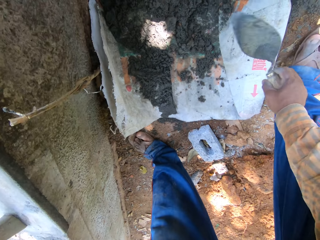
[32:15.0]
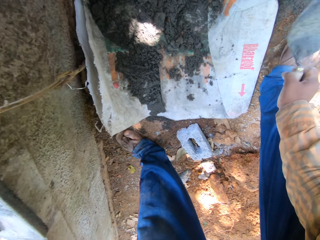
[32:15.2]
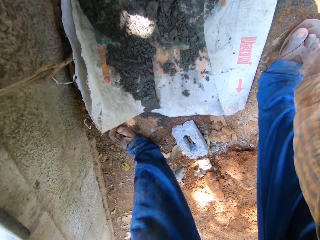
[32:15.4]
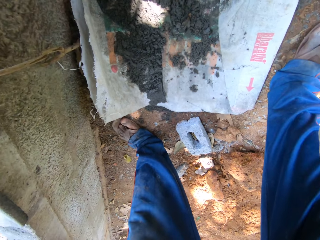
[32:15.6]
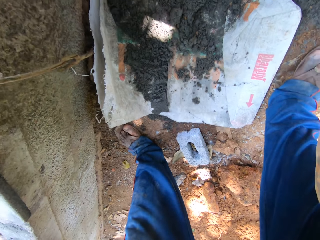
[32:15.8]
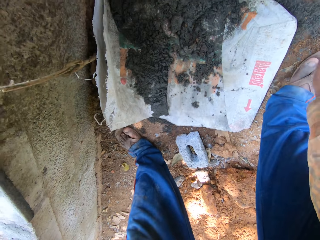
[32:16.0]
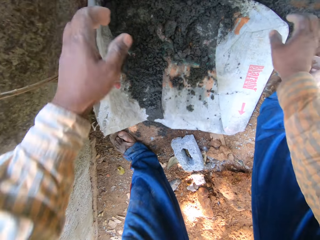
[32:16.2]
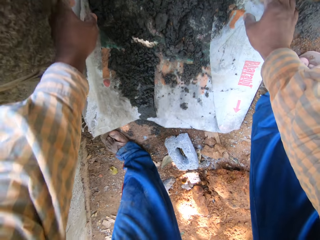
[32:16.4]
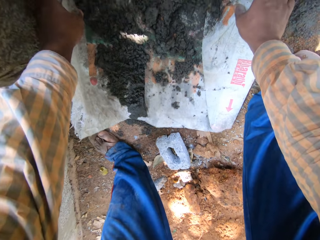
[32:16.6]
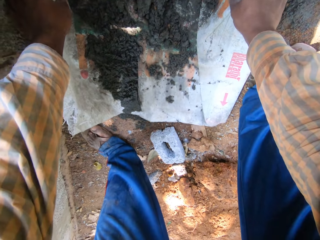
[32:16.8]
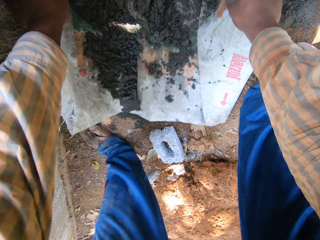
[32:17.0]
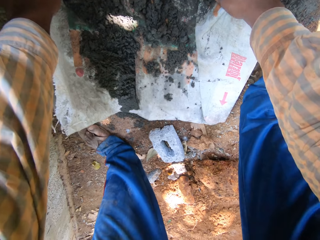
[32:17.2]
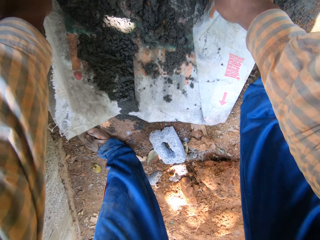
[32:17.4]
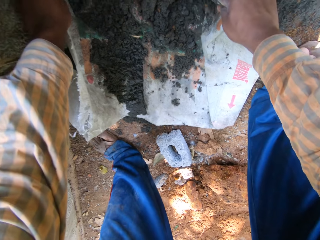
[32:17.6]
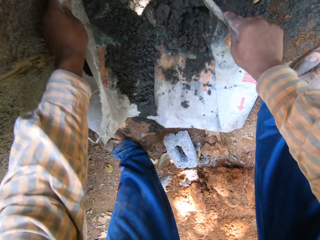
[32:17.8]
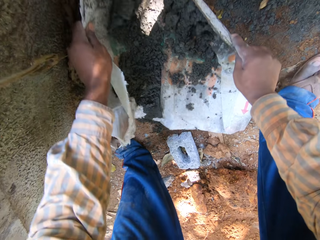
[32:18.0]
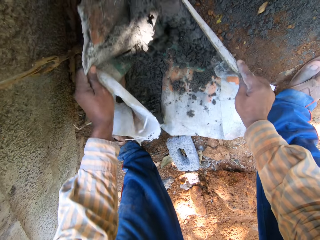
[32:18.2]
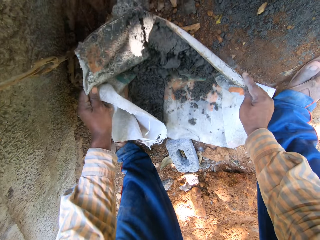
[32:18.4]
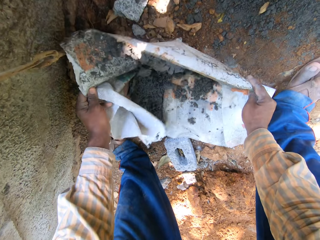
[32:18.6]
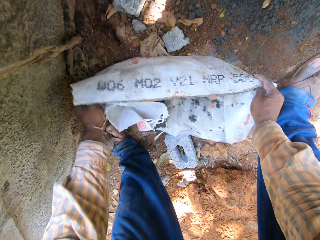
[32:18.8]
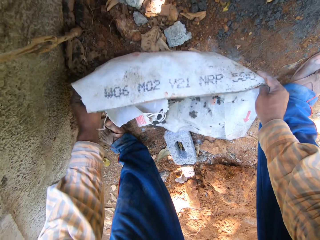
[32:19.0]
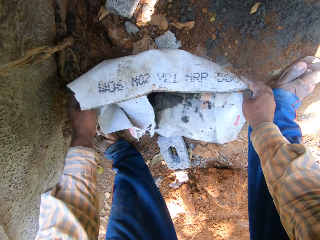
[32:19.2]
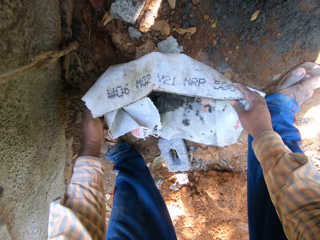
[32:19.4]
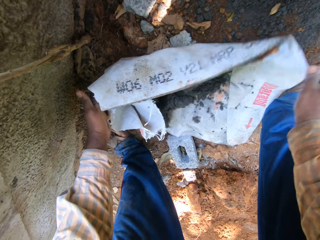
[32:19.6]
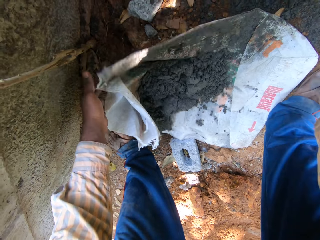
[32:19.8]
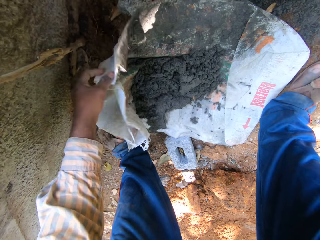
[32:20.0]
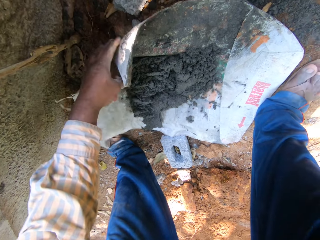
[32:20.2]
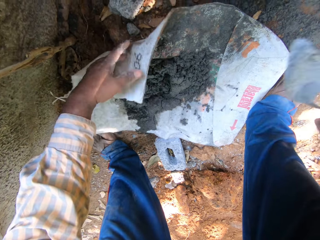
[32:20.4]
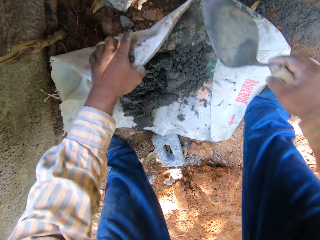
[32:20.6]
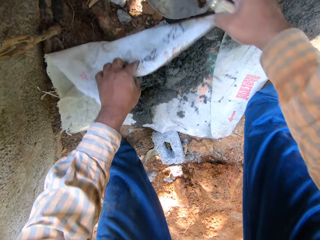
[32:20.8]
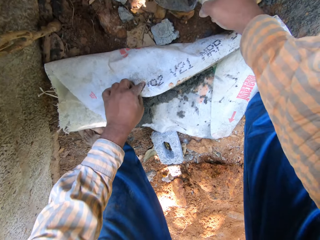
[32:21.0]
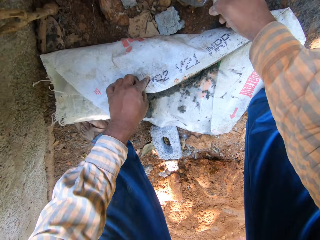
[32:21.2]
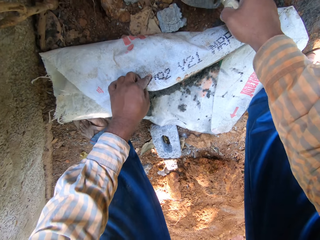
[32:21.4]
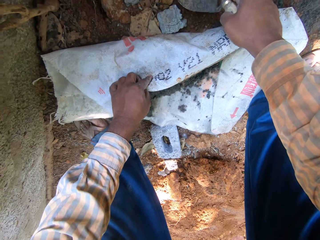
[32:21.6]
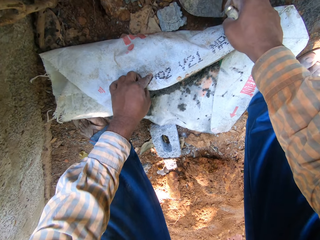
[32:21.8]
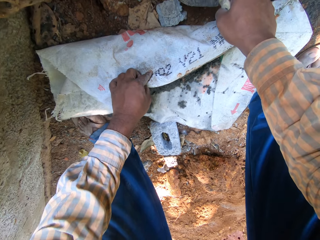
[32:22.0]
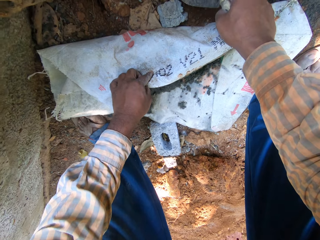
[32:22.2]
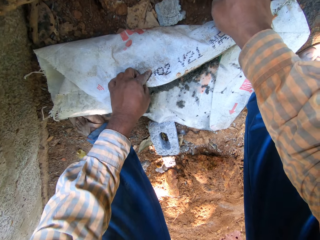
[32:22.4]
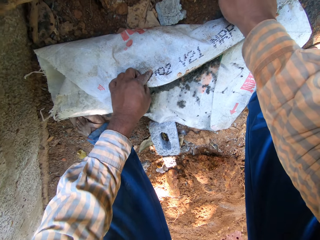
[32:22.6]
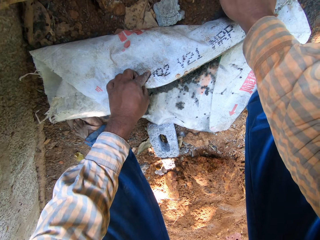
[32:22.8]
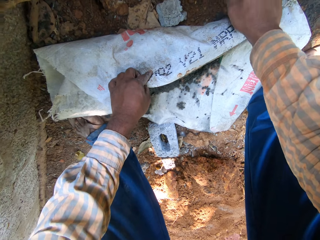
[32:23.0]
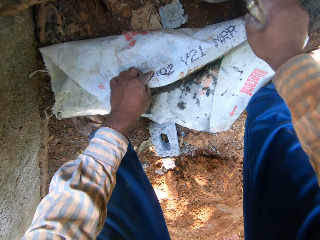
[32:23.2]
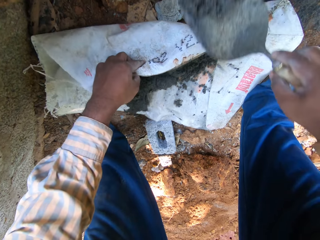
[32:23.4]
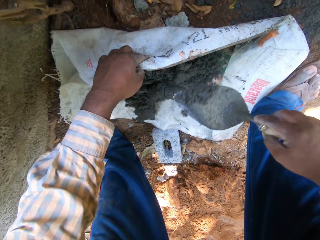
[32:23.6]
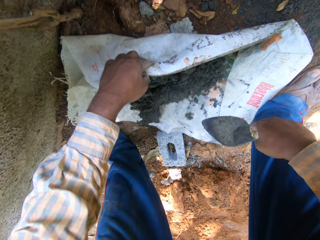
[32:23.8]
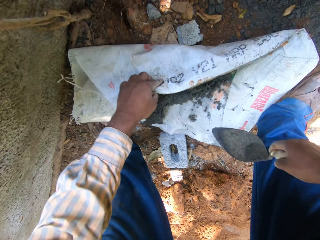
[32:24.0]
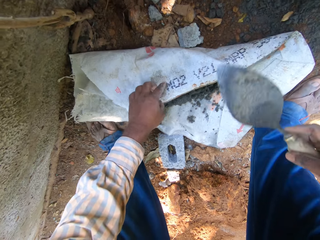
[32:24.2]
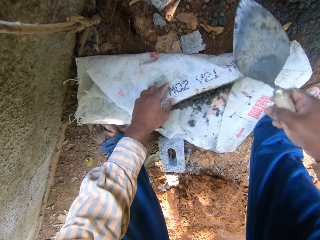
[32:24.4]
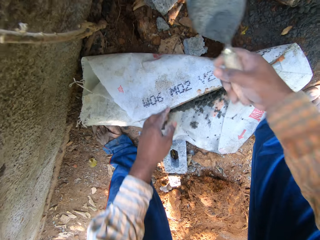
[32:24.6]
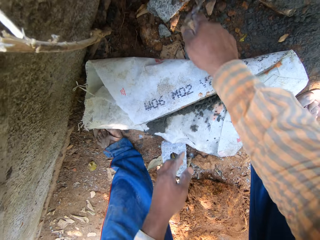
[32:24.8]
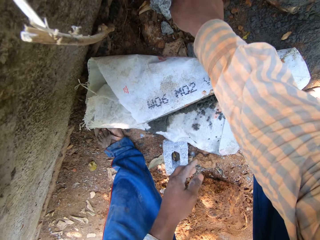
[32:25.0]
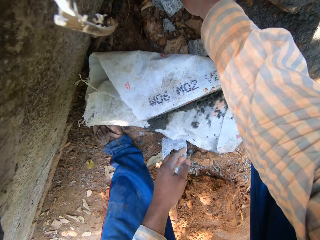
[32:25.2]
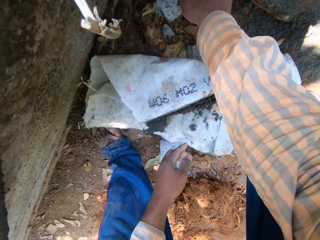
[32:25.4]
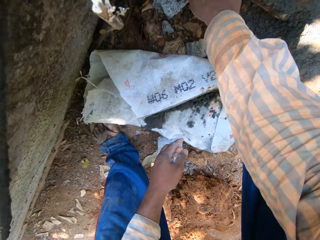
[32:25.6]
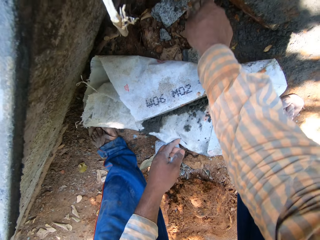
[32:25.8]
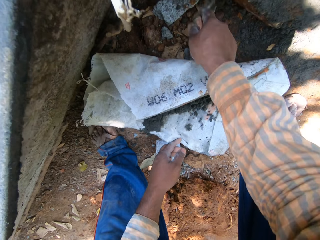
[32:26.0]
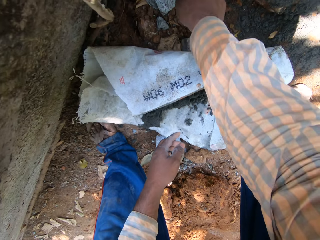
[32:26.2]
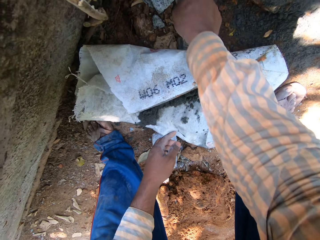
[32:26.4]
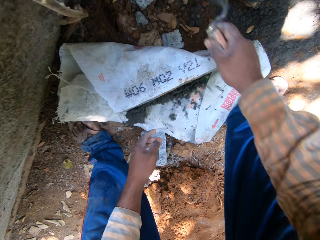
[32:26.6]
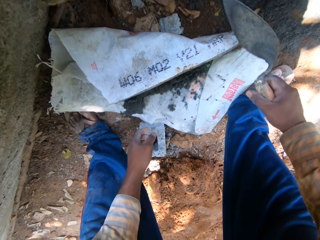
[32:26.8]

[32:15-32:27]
The camera wearer pours the concrete mix from the trowel in his right hand on the sack on the ground. He drops the trowel in his right hand on the ground. He adjusts the sack of concrete mix on the ground with both hands. He picks up the trowel from the ground with his right hand. He packs some concrete mix from the ground with the trowel in his right hand. He pours the concrete mix from the trowel in his right hand on the sack on the ground. He scrapes some concrete mix from the wall with the trowel in his right hand.

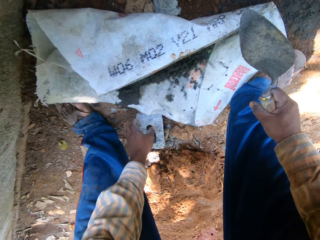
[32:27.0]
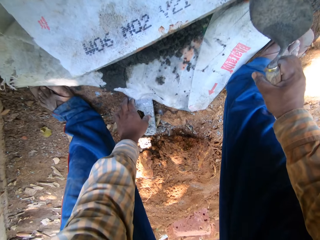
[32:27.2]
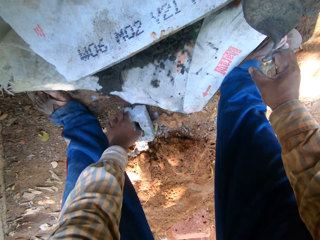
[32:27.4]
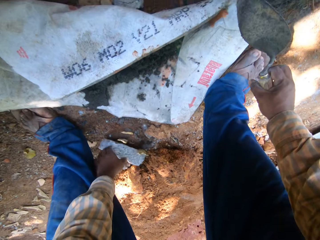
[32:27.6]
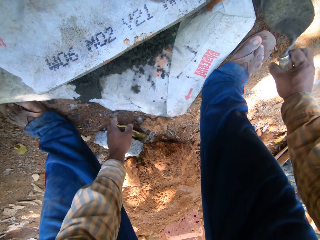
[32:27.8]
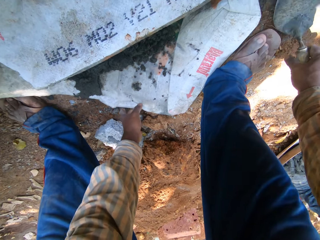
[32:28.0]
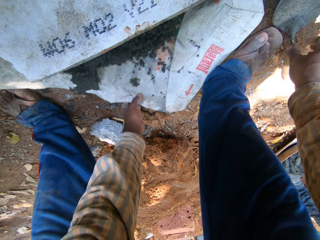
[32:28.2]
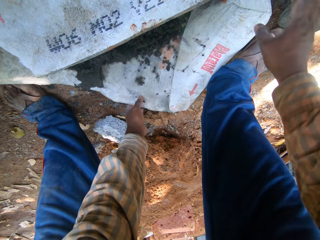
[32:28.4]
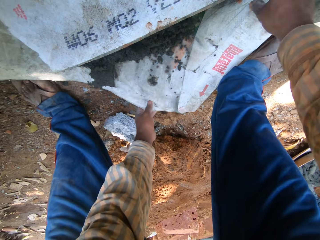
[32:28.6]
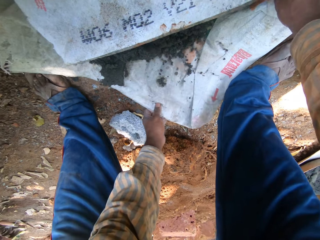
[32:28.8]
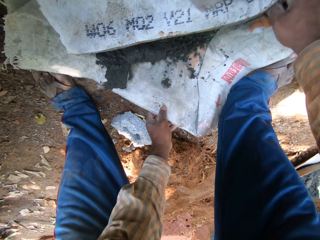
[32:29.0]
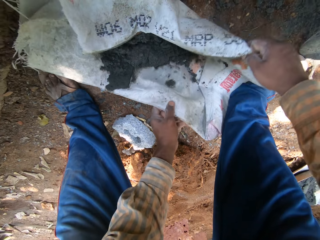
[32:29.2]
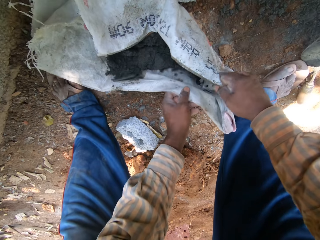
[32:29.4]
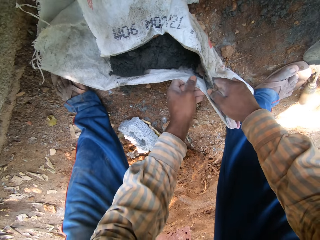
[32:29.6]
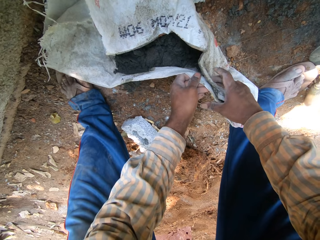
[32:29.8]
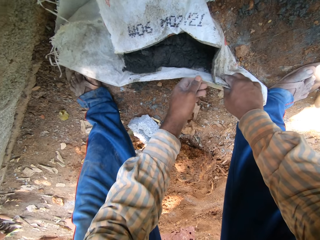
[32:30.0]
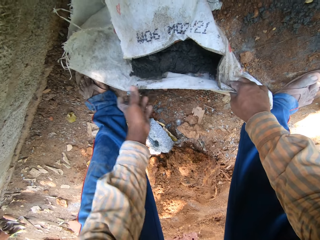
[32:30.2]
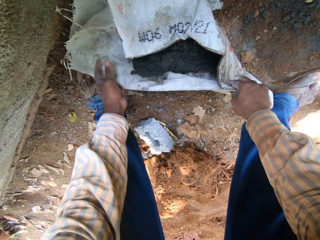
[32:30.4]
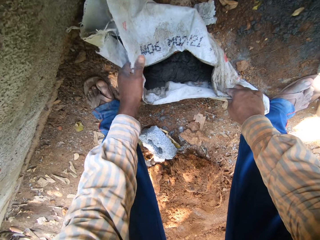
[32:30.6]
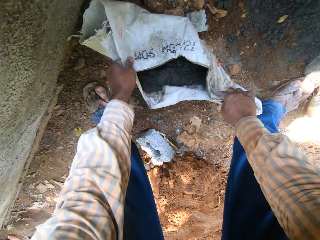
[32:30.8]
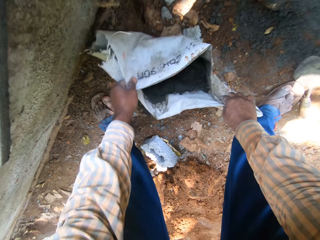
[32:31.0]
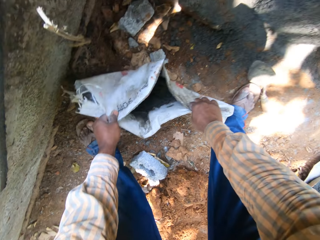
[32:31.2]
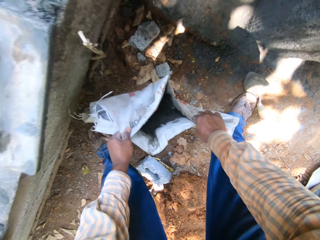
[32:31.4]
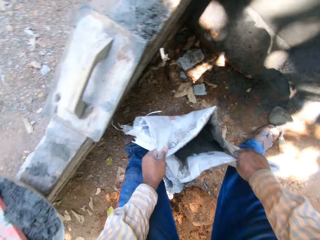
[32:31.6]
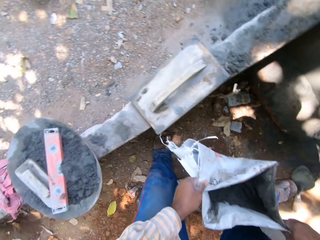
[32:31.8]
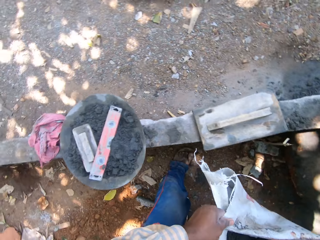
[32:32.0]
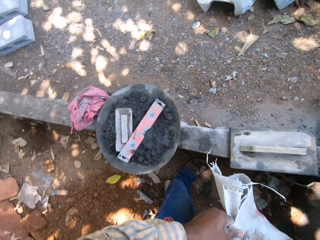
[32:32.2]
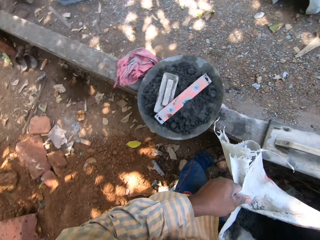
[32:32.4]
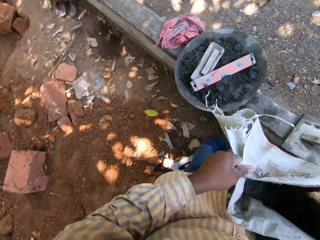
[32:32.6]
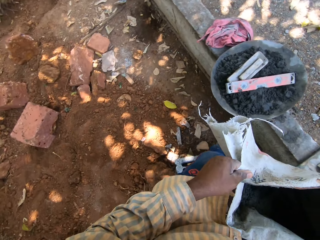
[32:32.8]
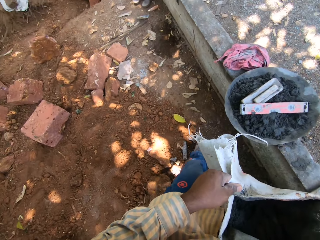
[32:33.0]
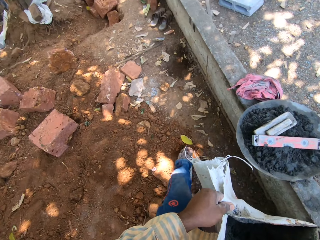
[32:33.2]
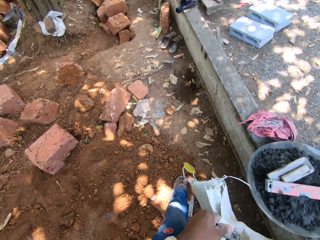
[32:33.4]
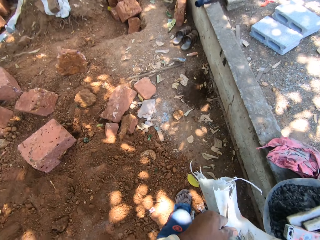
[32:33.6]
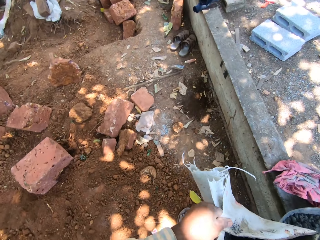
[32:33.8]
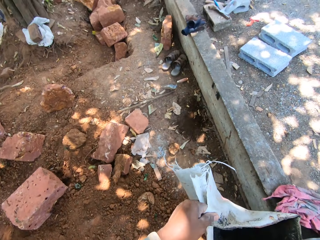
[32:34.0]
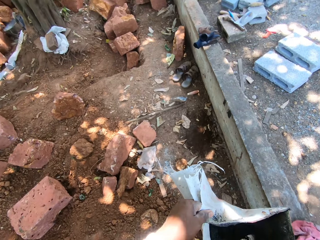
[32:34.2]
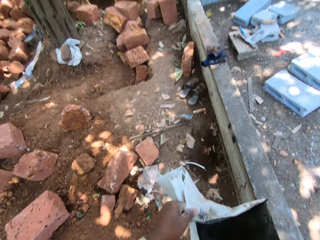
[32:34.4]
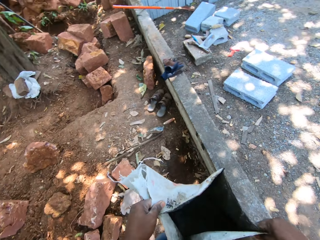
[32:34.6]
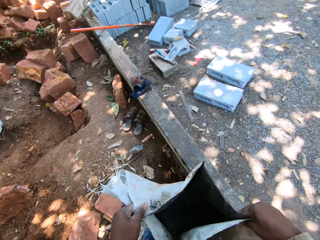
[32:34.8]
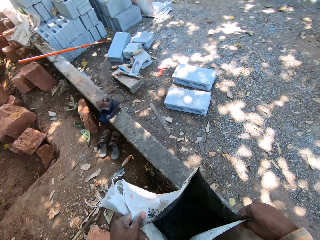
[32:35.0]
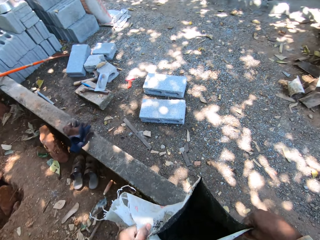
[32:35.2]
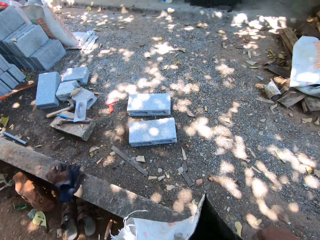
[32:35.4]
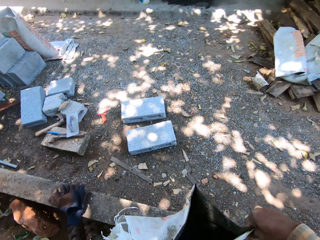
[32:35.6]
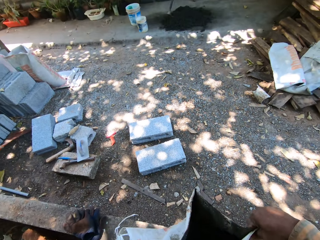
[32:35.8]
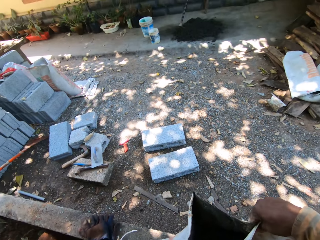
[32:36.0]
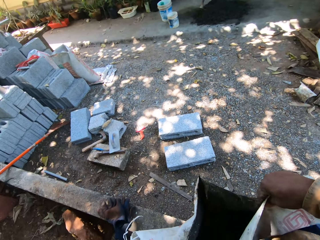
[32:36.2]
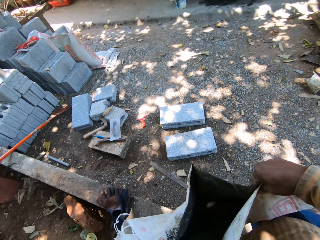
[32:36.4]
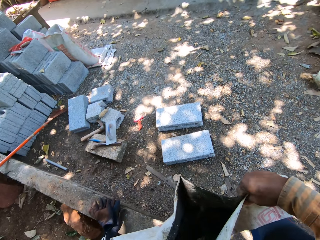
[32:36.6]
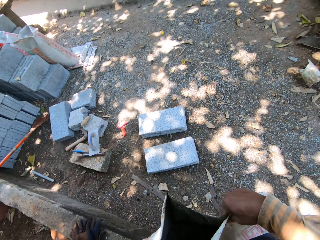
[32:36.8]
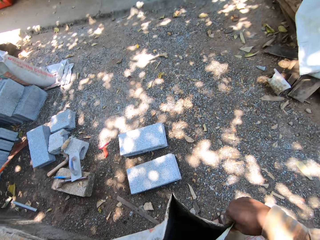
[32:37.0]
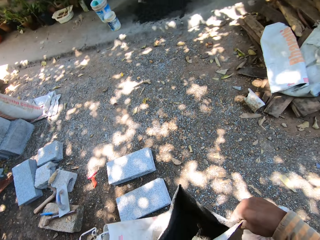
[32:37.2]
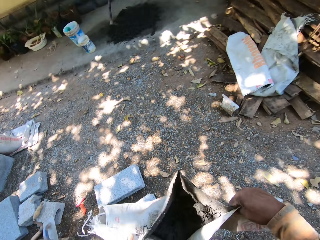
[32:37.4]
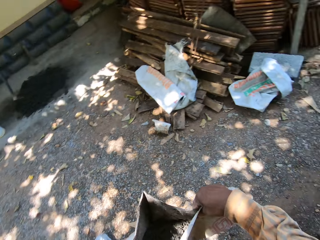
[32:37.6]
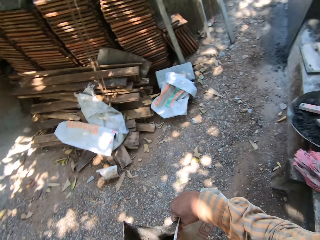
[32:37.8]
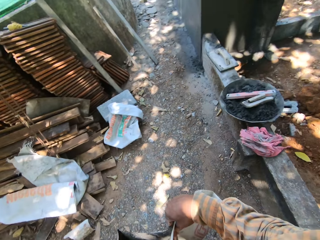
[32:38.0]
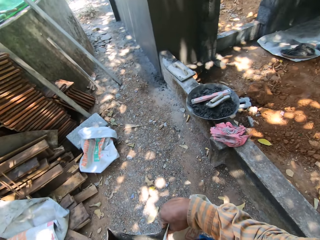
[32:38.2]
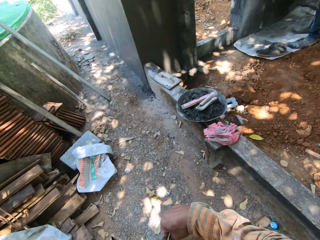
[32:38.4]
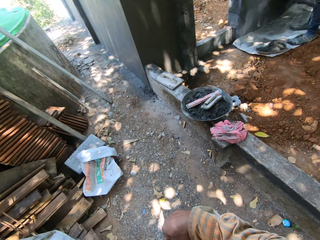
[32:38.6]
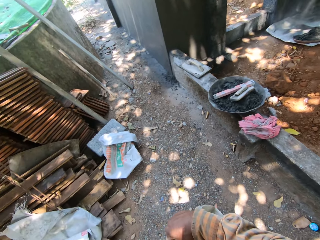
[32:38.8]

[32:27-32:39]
The camera wearer shifts a block on the ground with his left hand. He touches a brick on the ground. He puts a trowel on the ground. He holds the sack of concrete mix on the ground with his left hand, and pulls the sack of concrete mix on the ground together with both hands. He picks up a sack of cement on the ground. He pulls the sack of concrete mix together with his left hand, and carries the sack of concrete mix from the ground with both hands. He walks to some concrete mix on the ground. He looks around.
